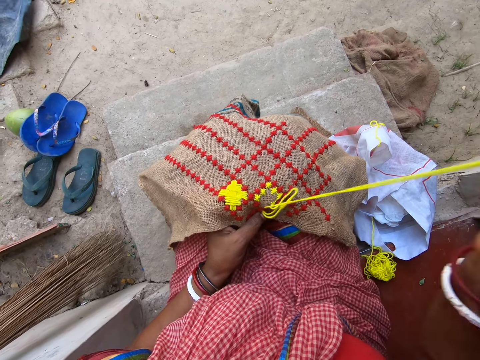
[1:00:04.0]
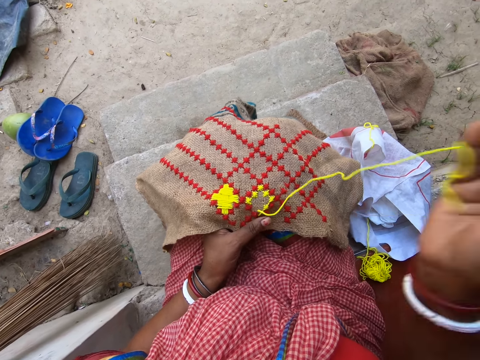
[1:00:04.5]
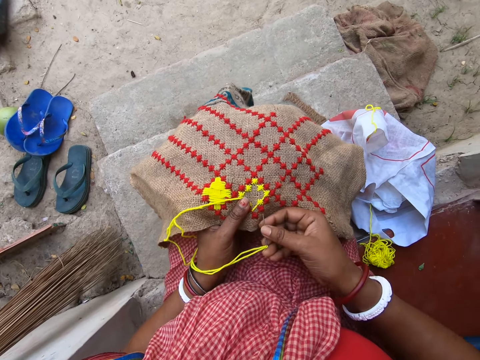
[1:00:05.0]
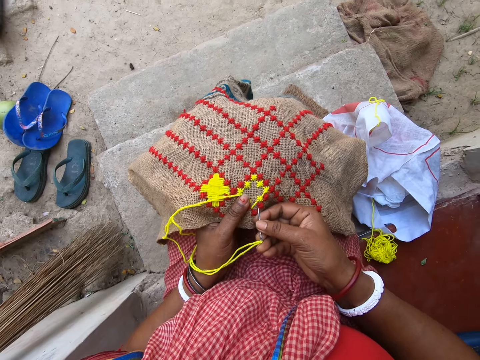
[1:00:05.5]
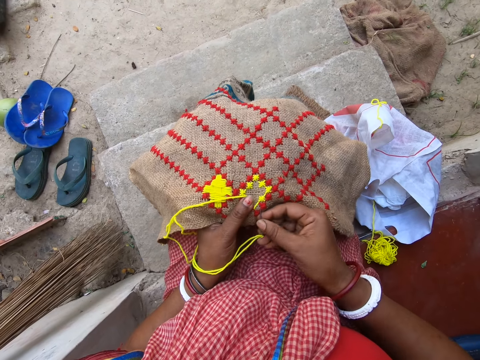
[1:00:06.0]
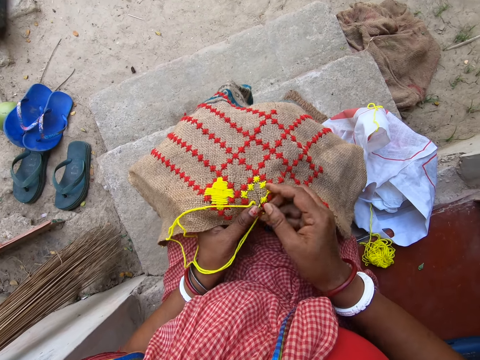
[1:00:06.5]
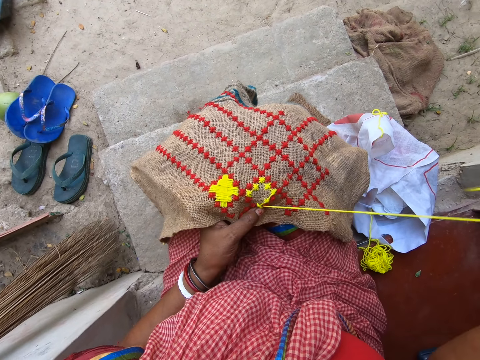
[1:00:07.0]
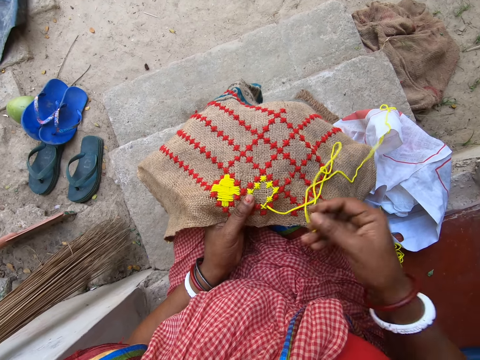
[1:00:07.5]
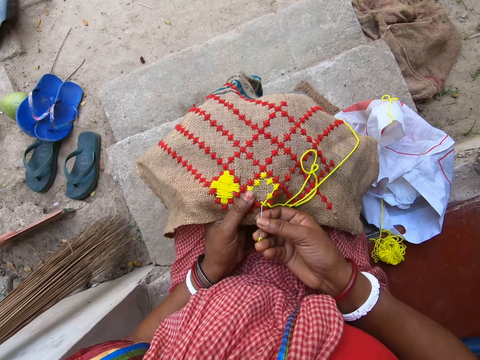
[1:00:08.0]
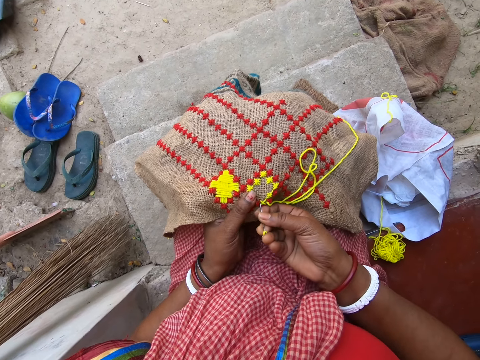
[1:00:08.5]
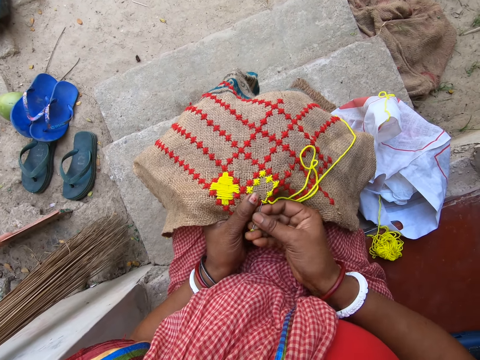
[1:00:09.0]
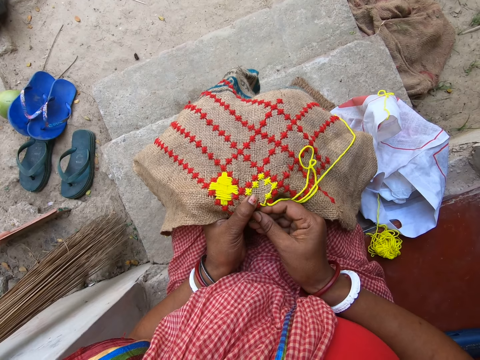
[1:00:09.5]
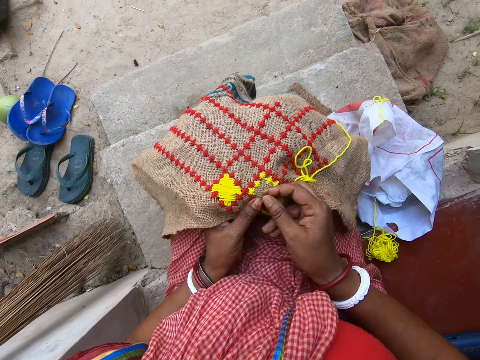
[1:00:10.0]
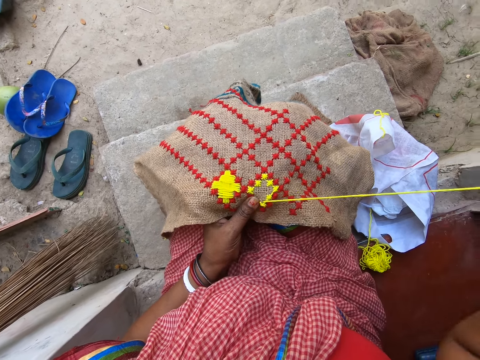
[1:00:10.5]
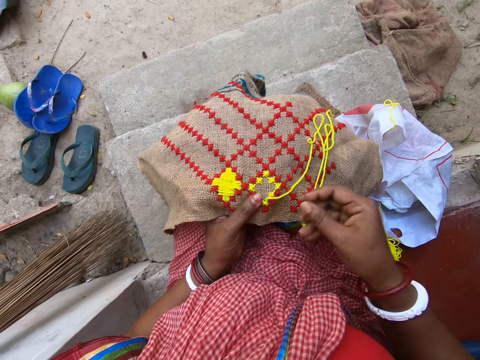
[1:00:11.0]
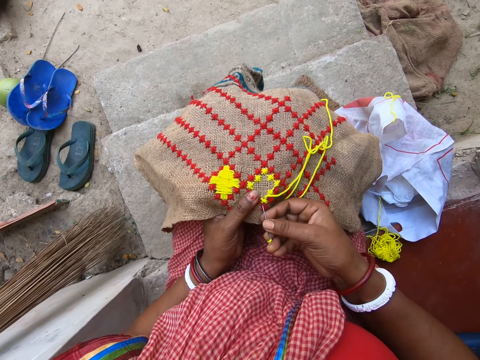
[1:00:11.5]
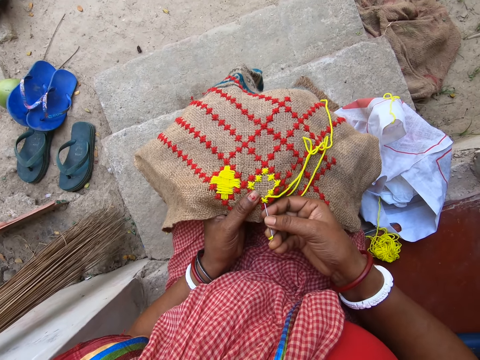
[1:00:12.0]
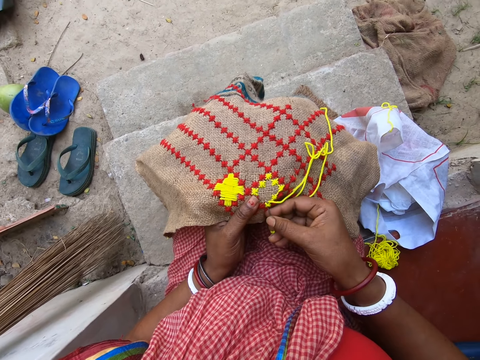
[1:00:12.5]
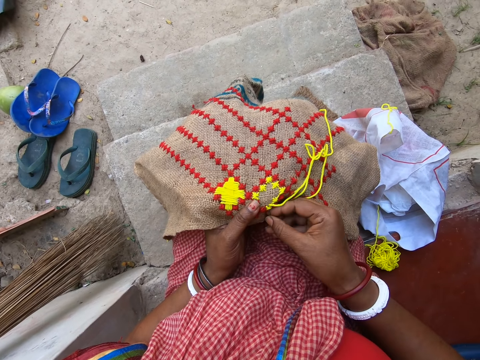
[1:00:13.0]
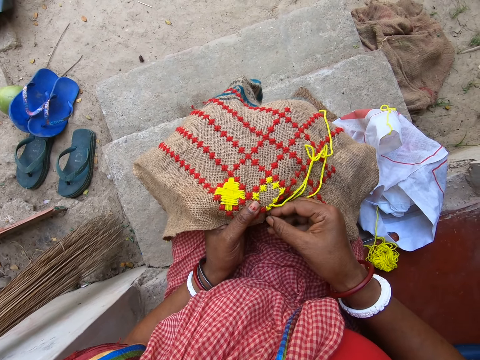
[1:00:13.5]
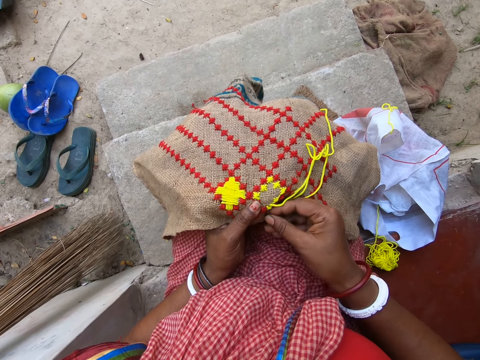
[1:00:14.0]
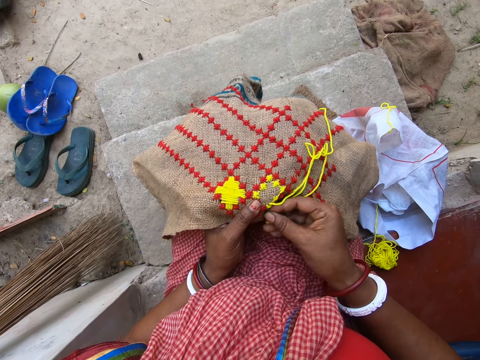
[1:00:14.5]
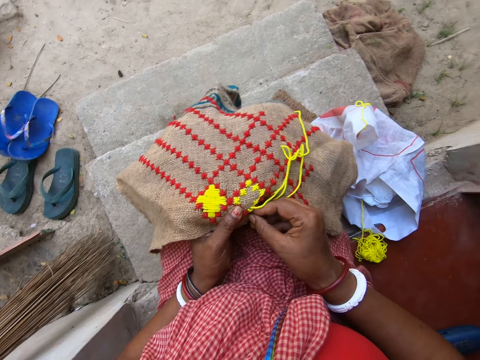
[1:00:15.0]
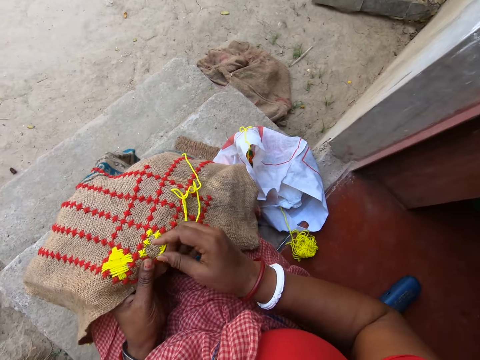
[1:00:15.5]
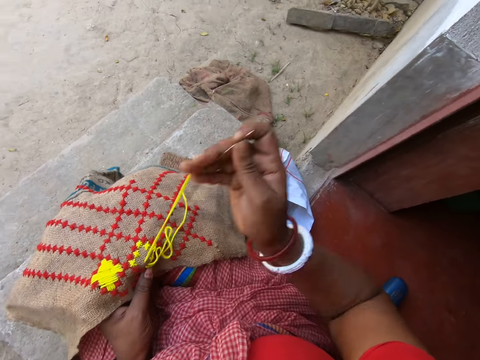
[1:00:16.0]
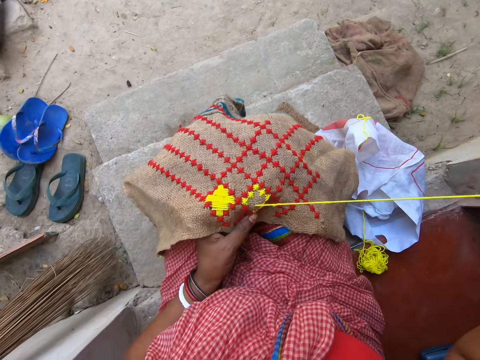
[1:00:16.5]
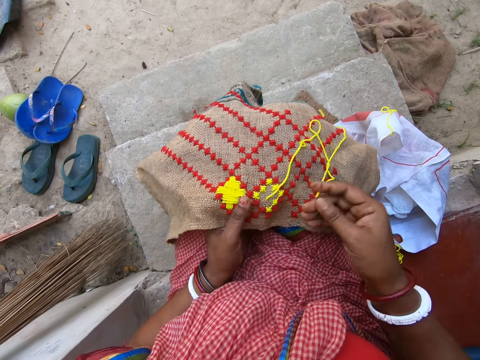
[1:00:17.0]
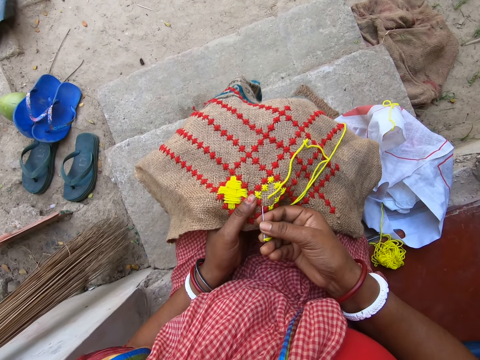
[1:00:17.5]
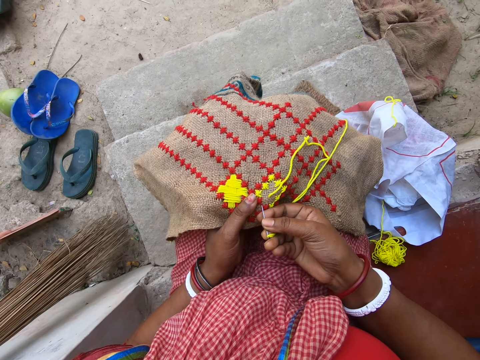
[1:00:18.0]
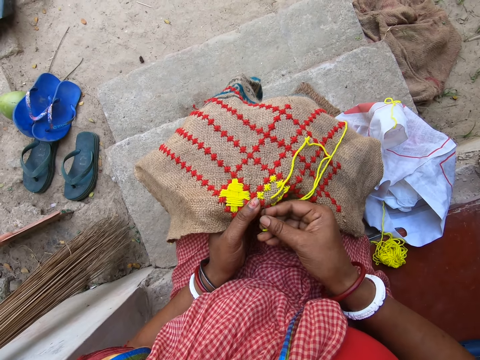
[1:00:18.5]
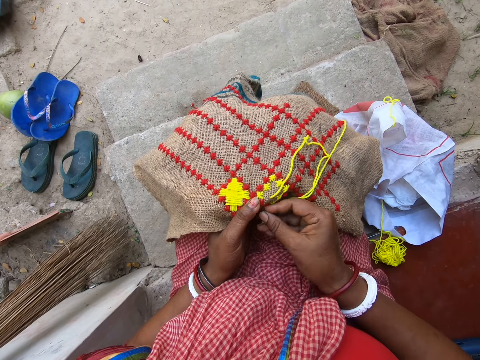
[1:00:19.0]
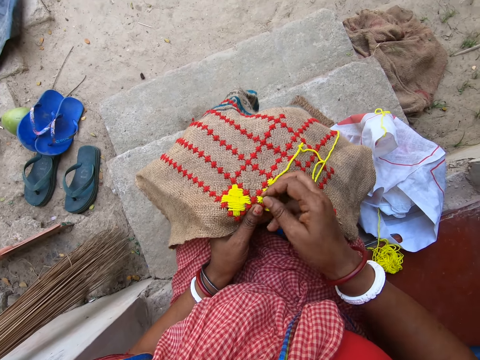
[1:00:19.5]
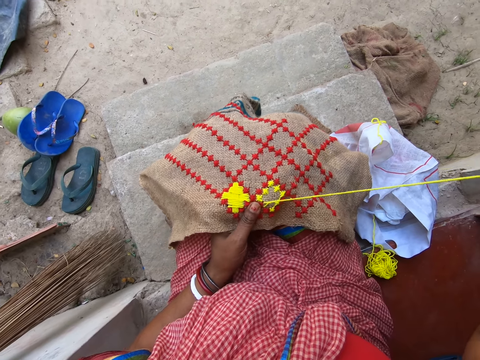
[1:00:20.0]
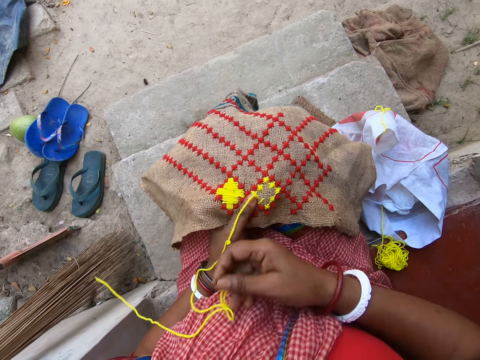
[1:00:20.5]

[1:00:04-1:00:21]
The camera wearer picks the hook from the clothing material with her right hand. She inserts the hook into the clothing material with her right hand. She picks the hook from the clothing material with her right hand. She inserts the hook into the clothing material with her right hand. She picks the hook from the clothing material with her right hand. She inserts the hook into the clothing material with her right hand. She picks the hook from the clothing material with her right hand. She inserts the hook into the clothing material with her right hand. She picks the hook from the clothing material with her right hand.

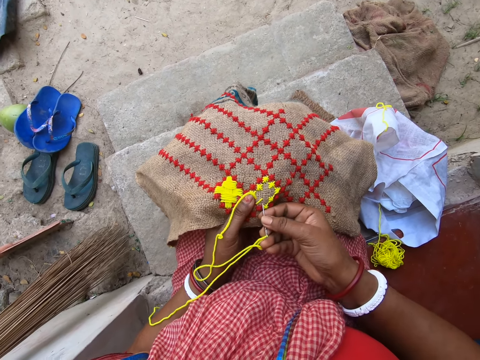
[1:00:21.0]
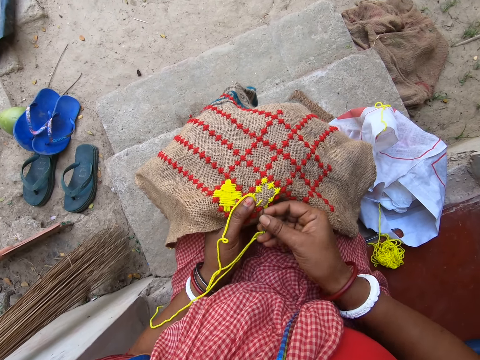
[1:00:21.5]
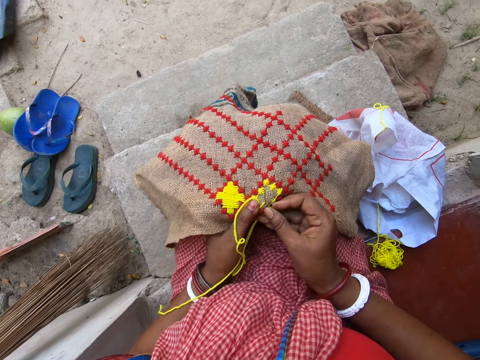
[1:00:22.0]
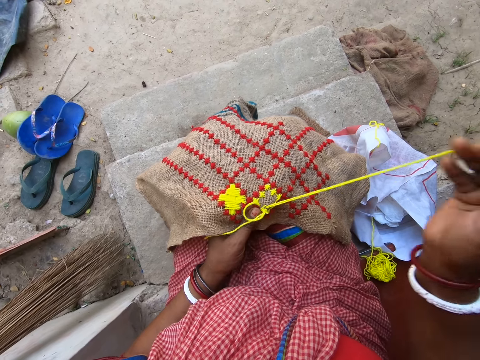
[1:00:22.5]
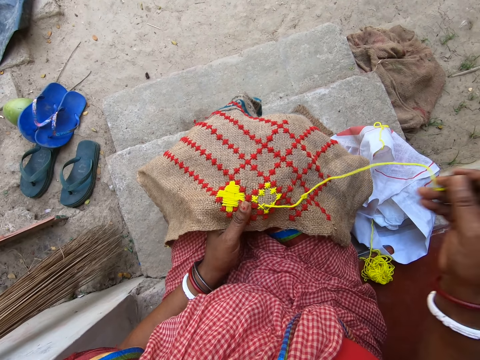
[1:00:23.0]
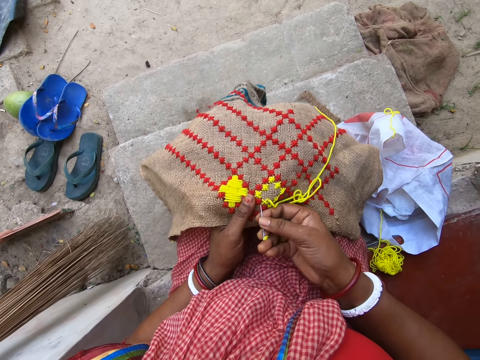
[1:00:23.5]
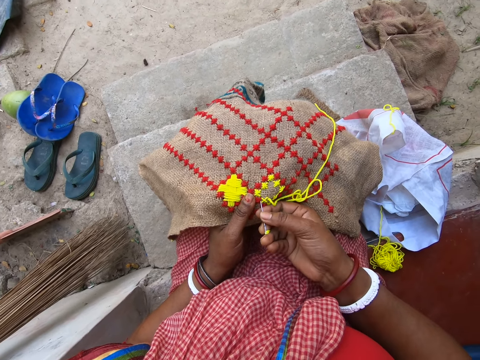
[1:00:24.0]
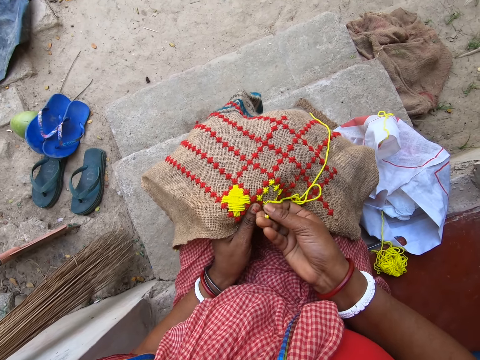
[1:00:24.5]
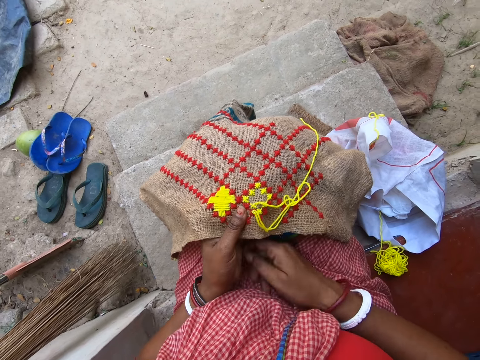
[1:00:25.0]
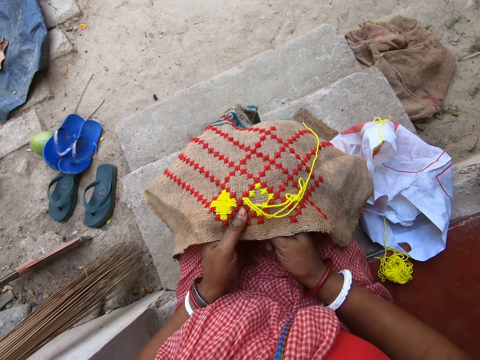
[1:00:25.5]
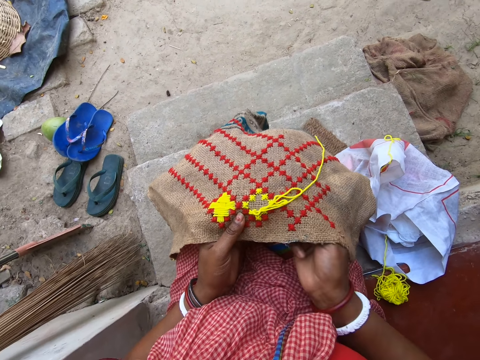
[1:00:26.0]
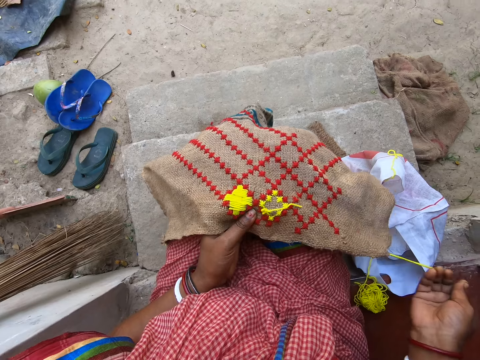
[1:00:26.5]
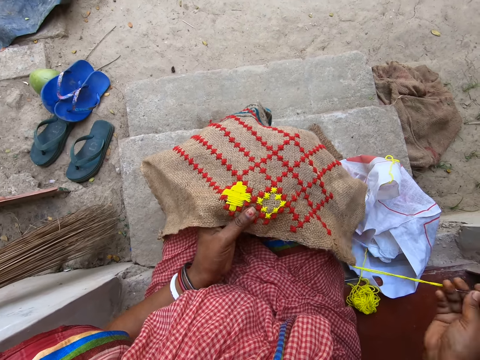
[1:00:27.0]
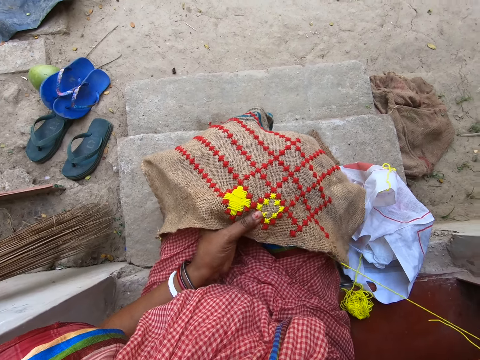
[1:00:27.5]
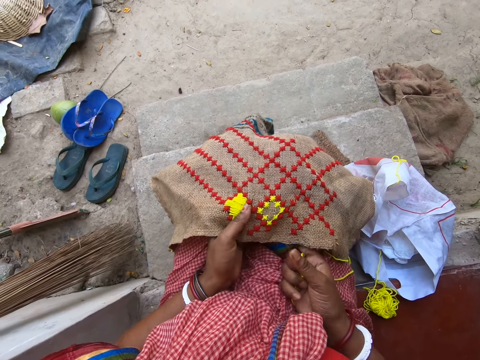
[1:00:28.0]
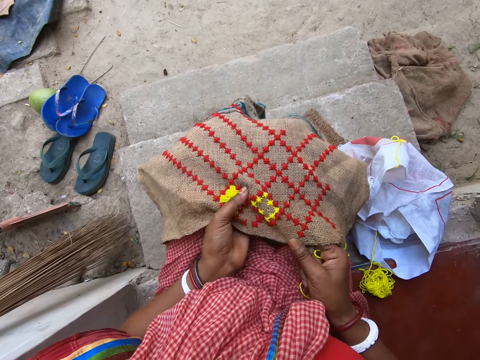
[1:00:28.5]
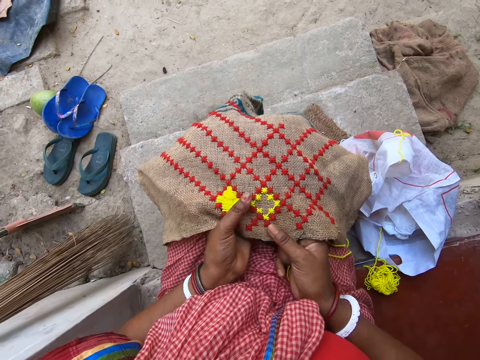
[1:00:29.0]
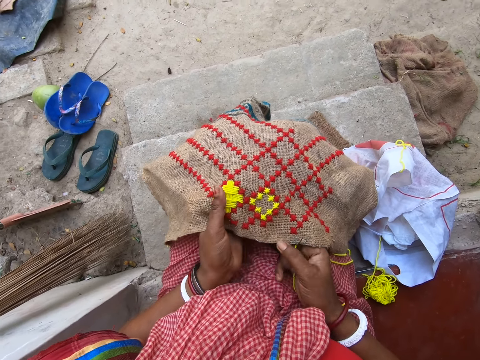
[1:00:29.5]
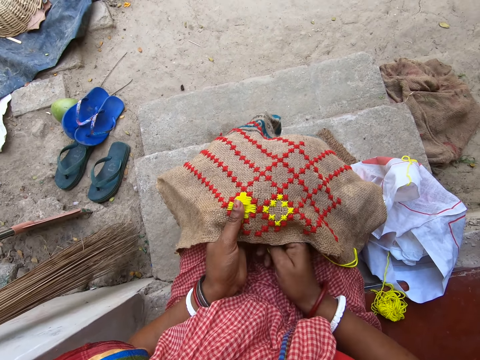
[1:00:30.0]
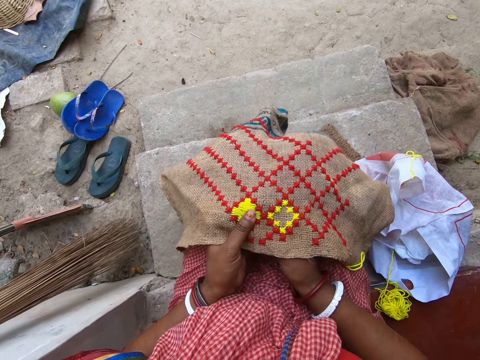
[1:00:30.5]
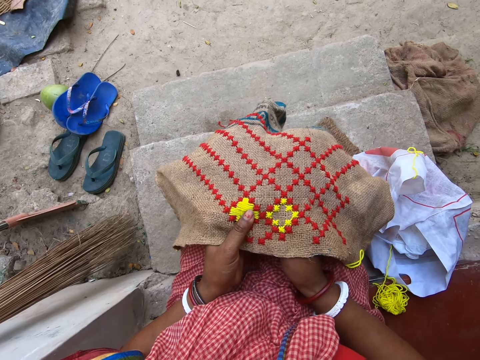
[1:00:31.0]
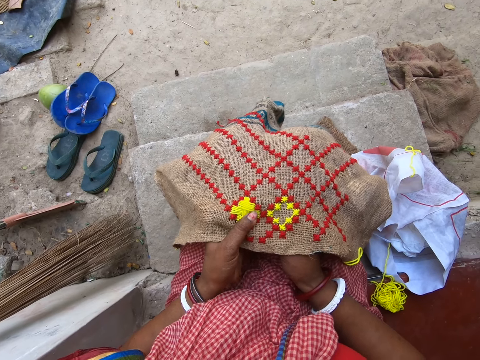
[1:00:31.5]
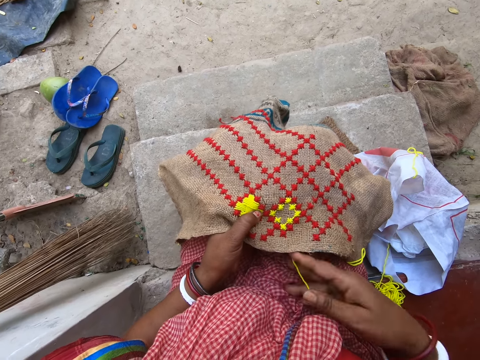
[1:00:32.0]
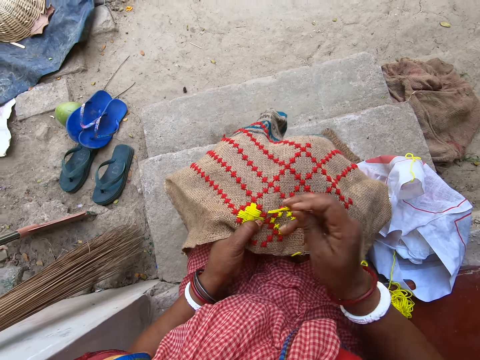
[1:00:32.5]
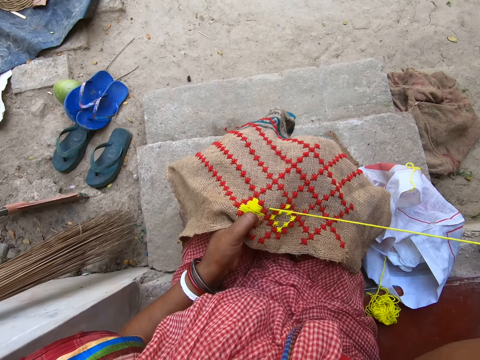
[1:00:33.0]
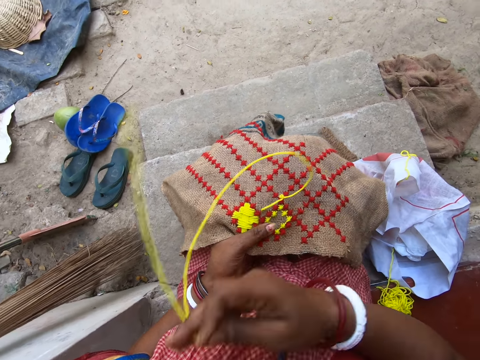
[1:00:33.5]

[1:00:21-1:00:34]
The camera wearer inserts the hook into the clothing material with her right hand. She picks the hook from the clothing material with her right hand. She inserts the hook into the clothing material with her right hand. She picks the hook from under the clothing material with her right hand. She touches the embroiled part with her left thumb. She adjusts the clothing material on her lap with her hands. She inserts the hook into the clothing material with her right hand. She picks the hook from the clothing material with her right hand.
